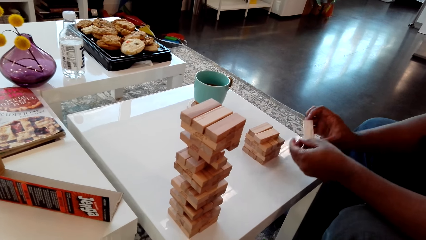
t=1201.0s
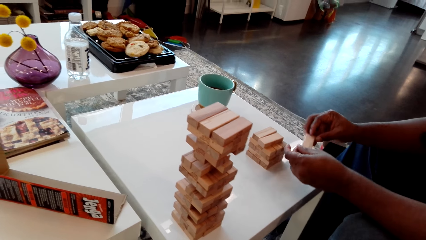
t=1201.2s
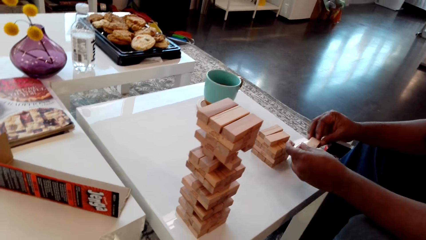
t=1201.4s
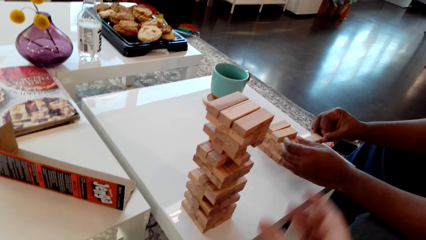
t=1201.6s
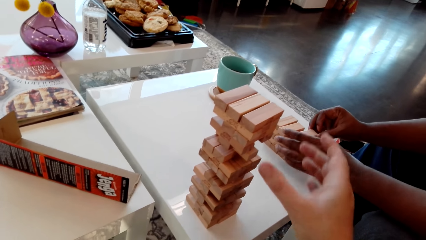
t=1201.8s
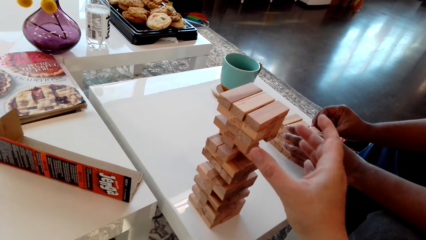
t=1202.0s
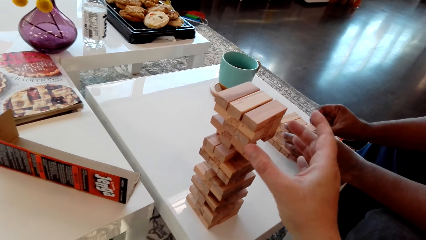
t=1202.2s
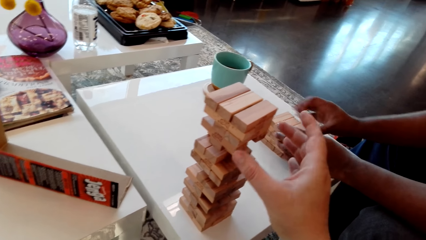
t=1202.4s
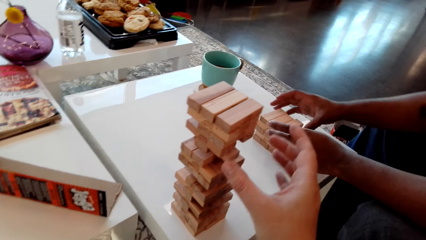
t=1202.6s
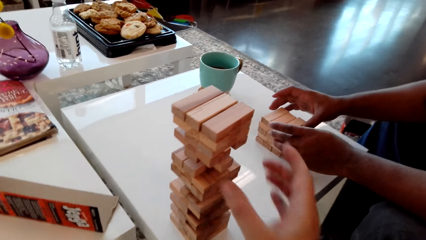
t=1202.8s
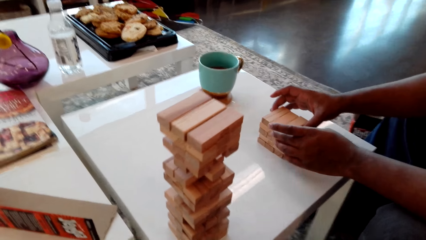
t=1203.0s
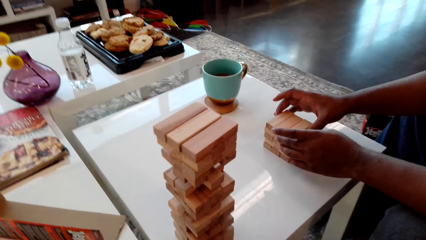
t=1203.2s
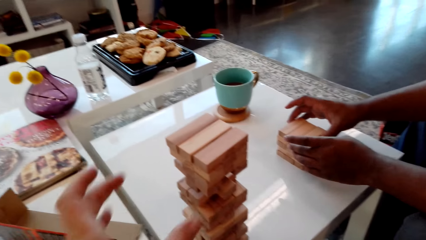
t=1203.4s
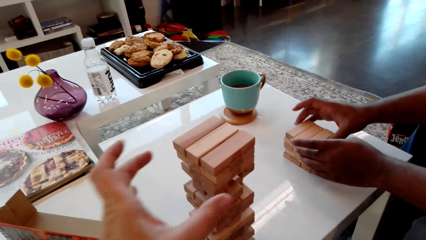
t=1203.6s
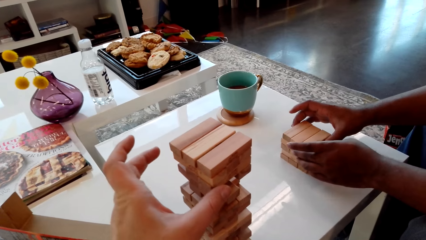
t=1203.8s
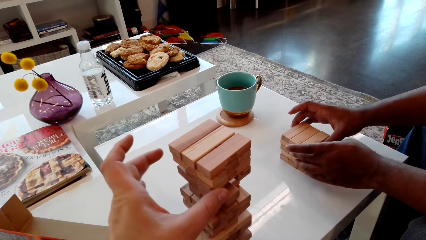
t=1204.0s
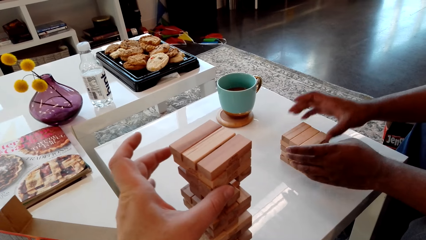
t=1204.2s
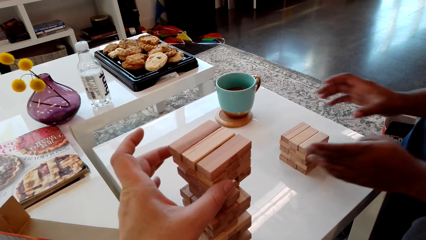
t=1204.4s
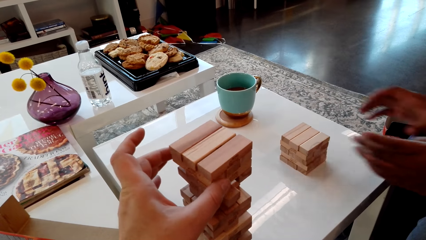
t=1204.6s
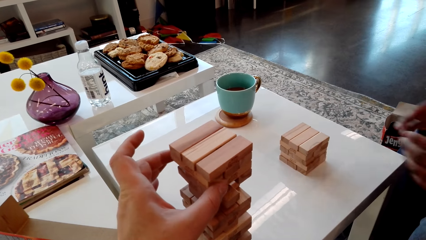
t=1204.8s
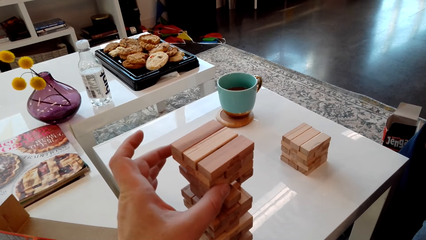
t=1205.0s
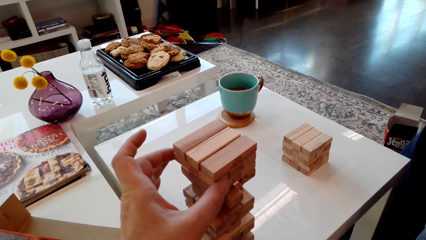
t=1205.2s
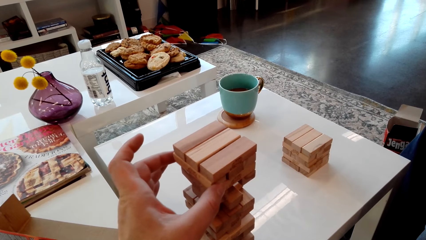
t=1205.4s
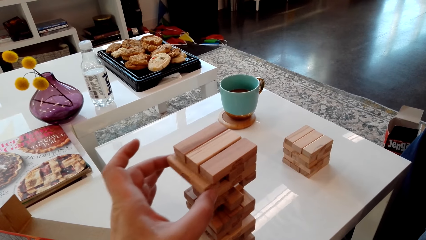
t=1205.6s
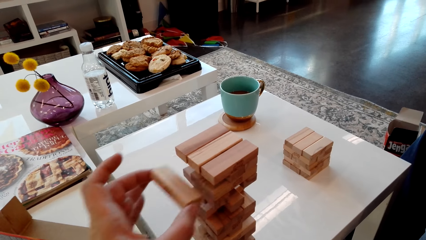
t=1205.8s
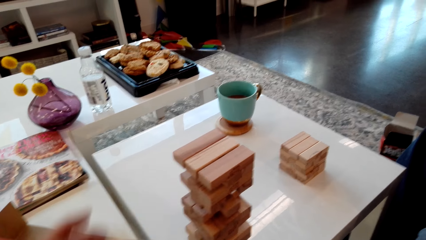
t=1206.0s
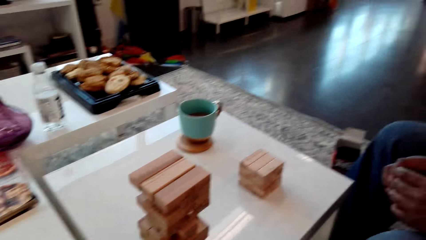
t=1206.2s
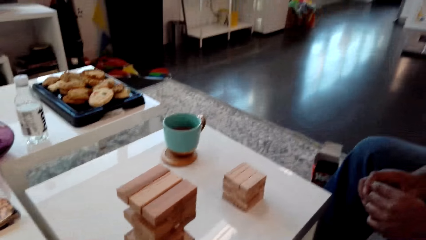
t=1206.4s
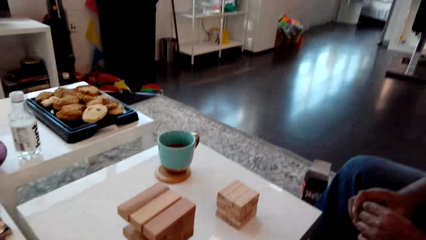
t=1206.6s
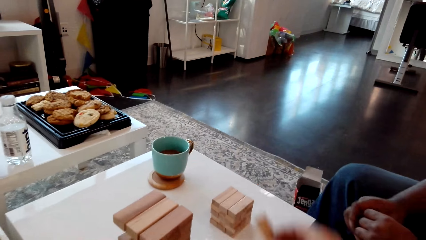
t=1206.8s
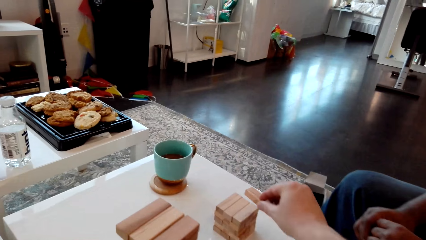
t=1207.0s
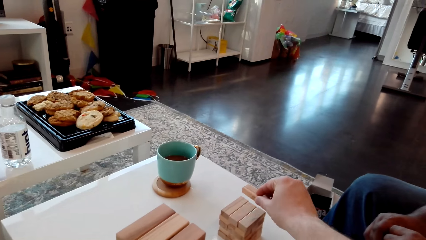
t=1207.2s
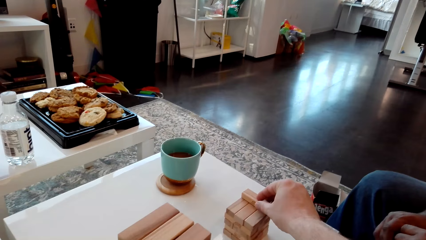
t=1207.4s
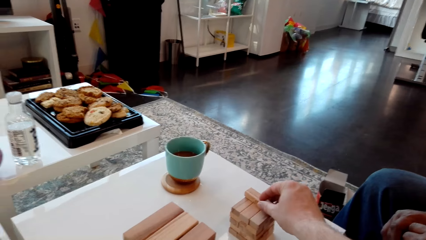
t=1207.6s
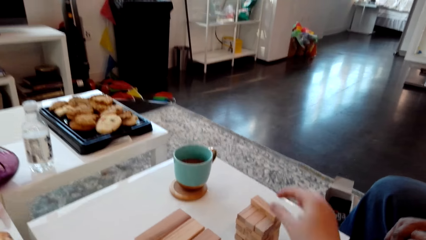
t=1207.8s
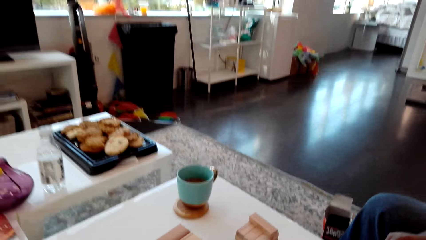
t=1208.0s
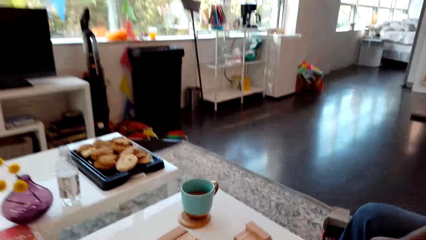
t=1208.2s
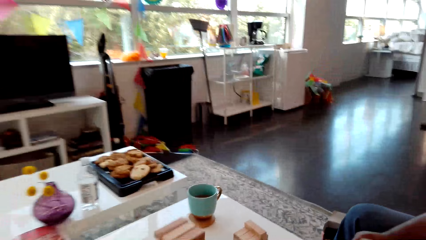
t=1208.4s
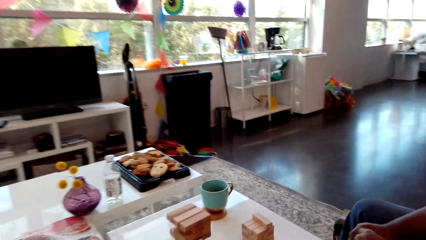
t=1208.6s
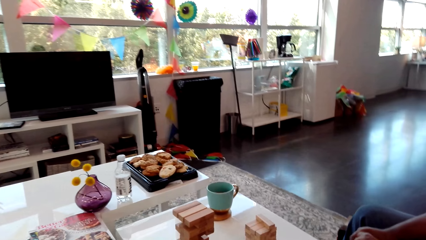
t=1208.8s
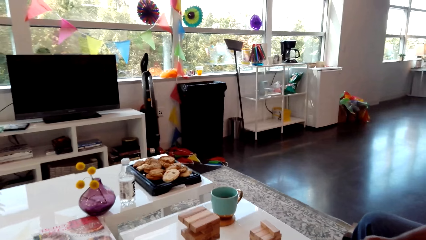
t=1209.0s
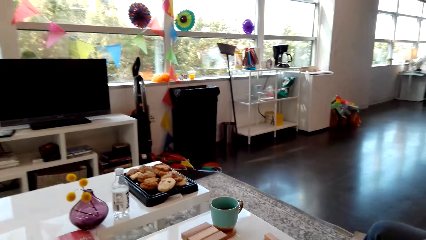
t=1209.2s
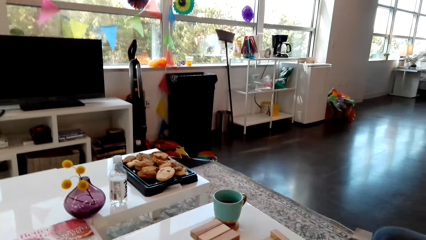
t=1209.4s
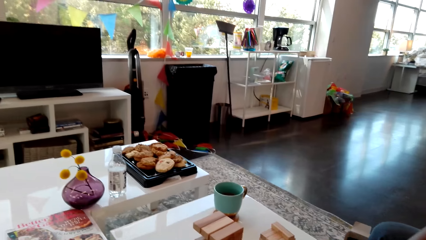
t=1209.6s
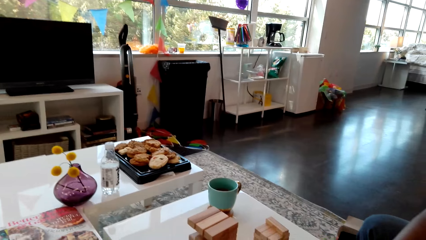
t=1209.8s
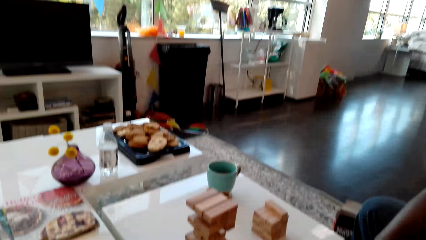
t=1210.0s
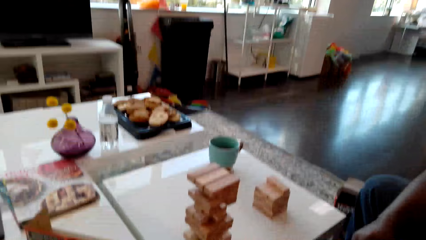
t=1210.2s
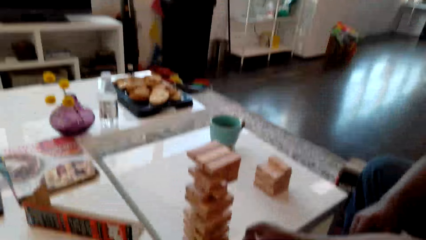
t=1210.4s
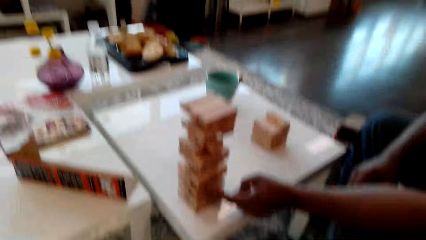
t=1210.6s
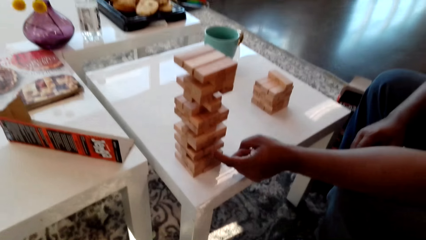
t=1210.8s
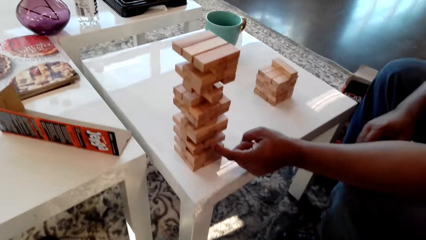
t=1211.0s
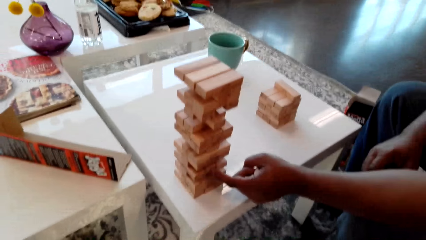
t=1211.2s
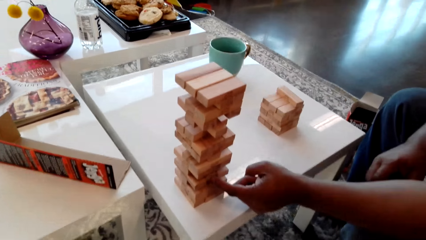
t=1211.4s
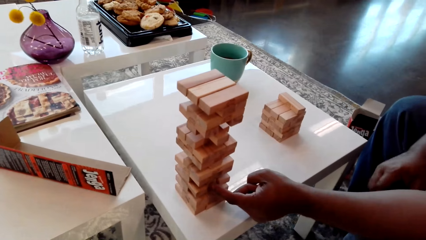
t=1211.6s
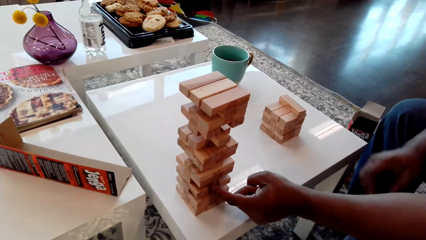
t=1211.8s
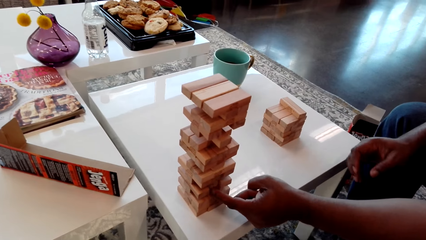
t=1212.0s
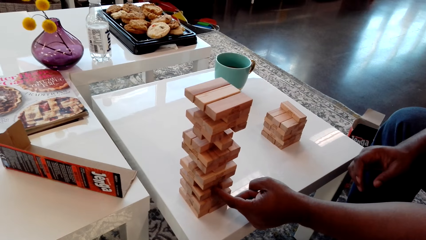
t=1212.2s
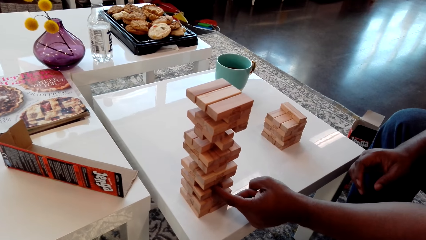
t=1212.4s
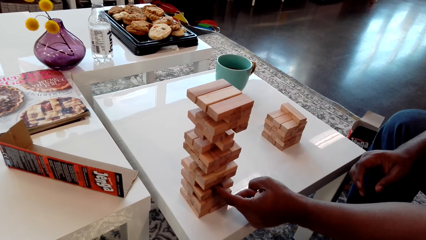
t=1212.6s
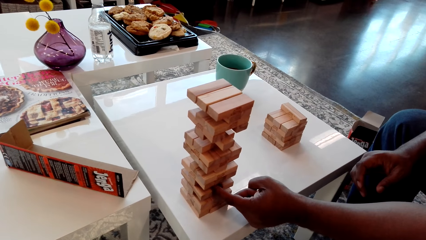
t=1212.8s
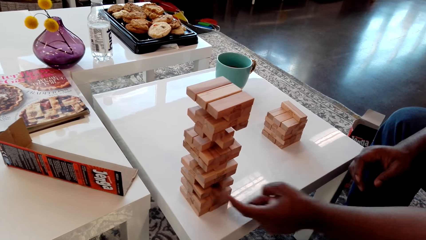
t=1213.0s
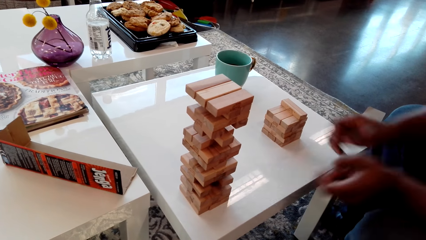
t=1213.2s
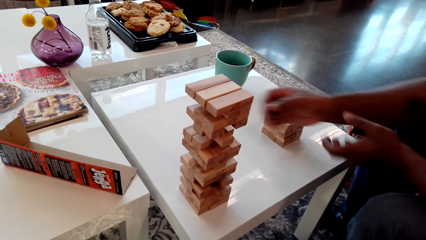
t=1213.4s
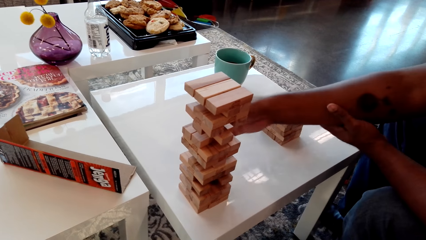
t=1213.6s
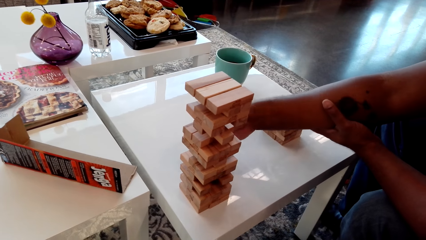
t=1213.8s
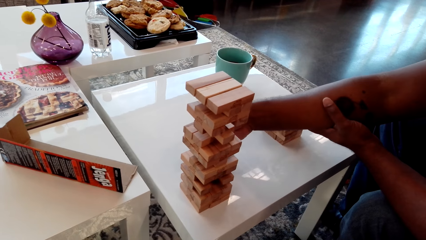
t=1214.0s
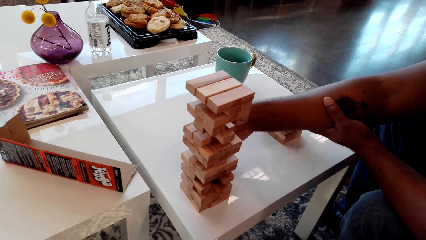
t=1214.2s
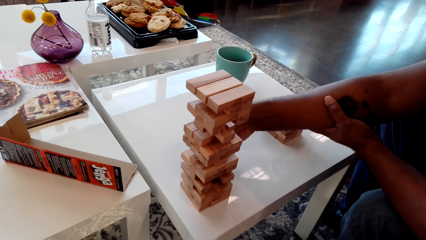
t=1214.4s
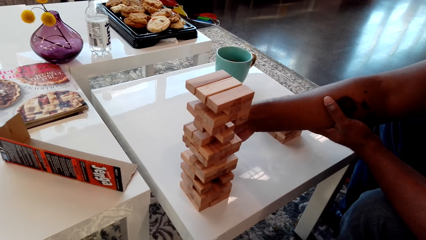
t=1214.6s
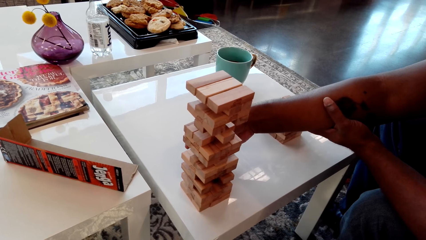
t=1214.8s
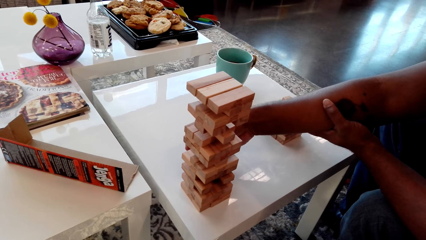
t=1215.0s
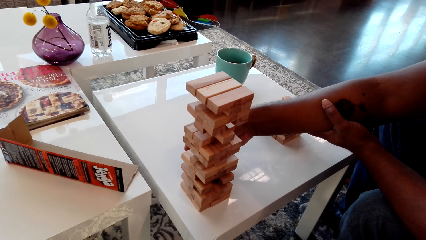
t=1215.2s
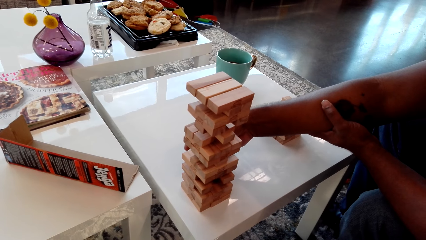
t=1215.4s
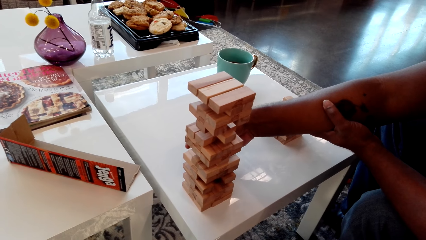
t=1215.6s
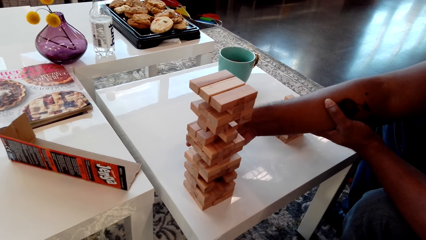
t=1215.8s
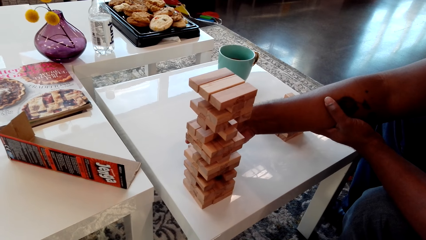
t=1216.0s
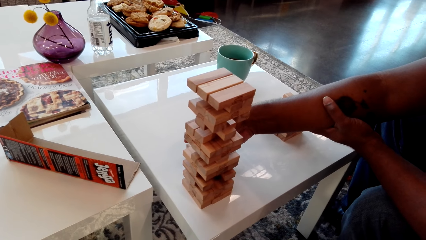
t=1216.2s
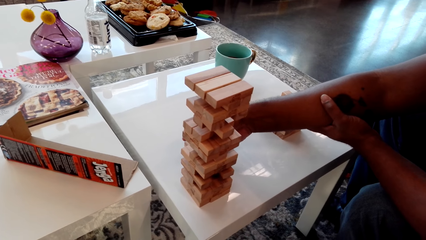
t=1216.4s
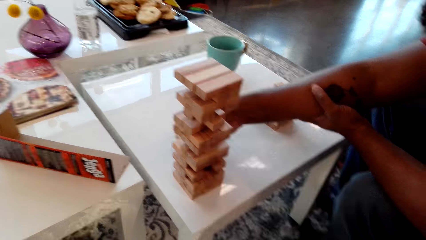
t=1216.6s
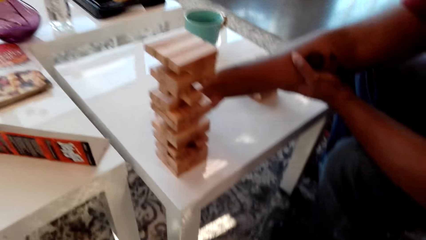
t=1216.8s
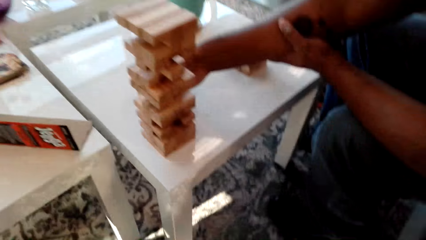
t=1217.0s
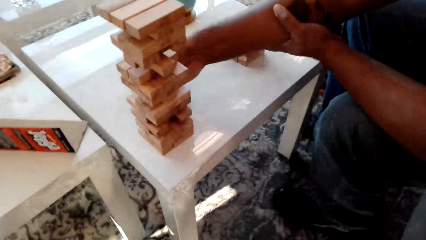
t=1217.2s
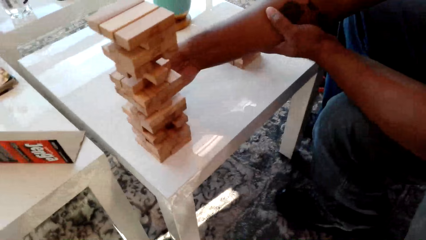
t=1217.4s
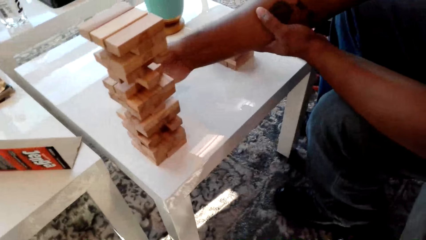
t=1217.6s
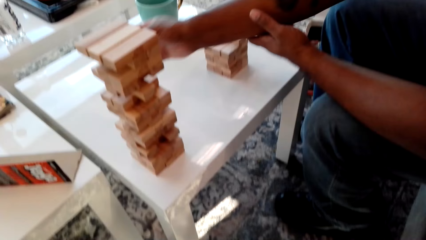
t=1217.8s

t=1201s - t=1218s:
A man puts the giant tumbling block aside on the table. The camera wearer removes the giant tumbling block from the tower. They put the giant tumbling block aside on the table. The man removes the giant tumbling block from the tower.
